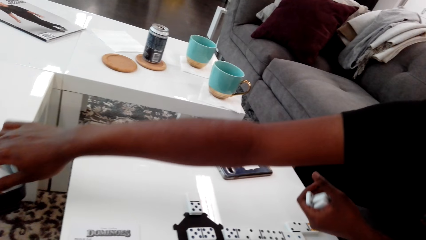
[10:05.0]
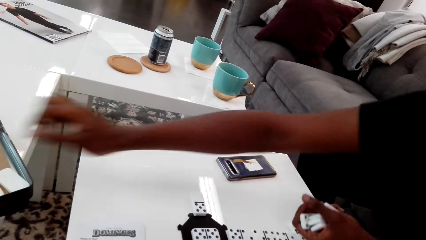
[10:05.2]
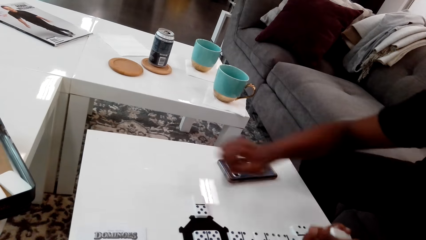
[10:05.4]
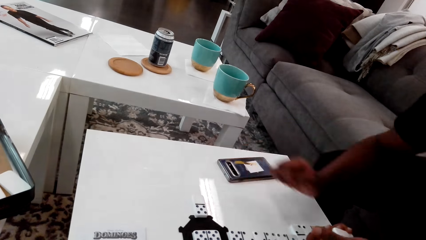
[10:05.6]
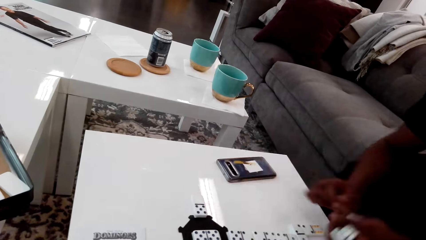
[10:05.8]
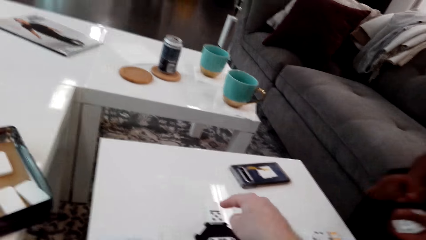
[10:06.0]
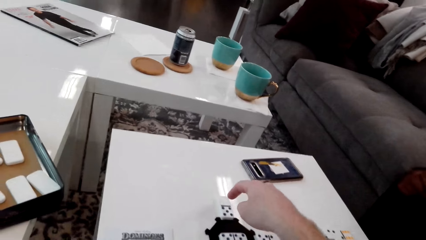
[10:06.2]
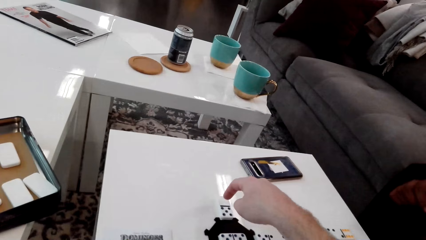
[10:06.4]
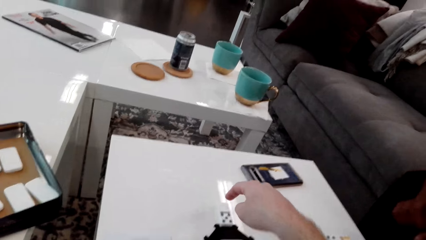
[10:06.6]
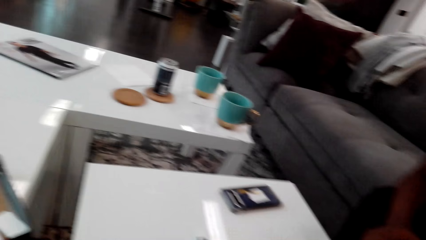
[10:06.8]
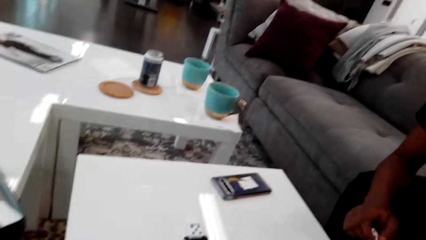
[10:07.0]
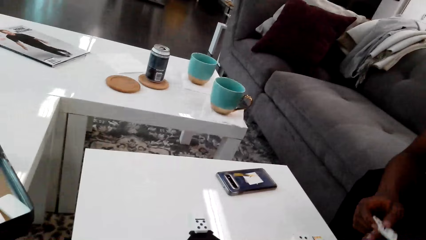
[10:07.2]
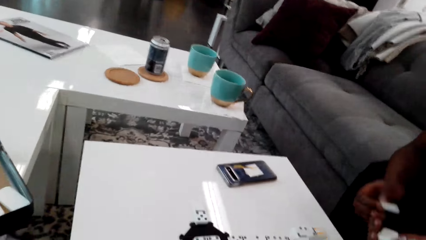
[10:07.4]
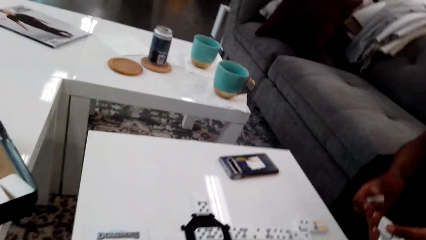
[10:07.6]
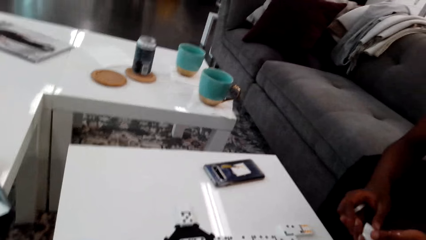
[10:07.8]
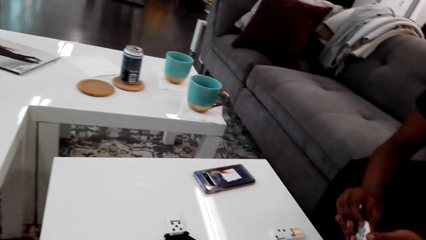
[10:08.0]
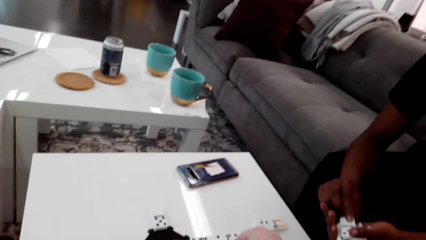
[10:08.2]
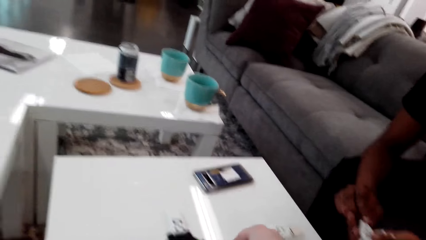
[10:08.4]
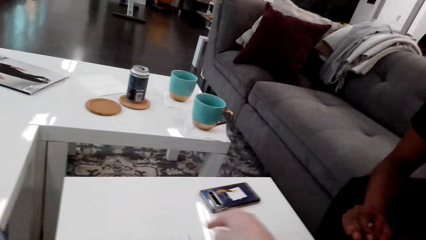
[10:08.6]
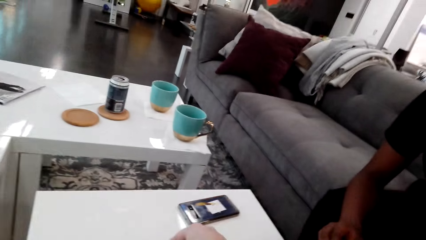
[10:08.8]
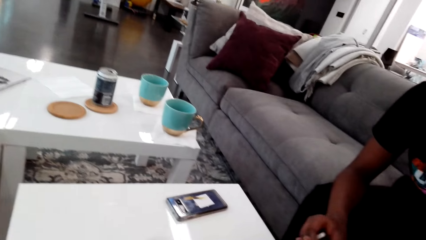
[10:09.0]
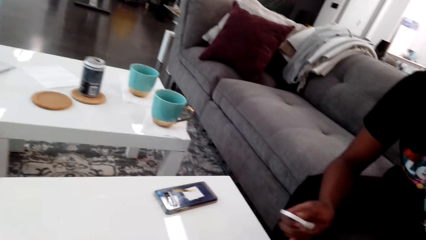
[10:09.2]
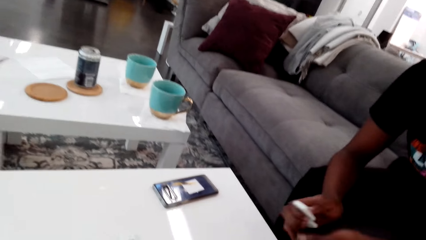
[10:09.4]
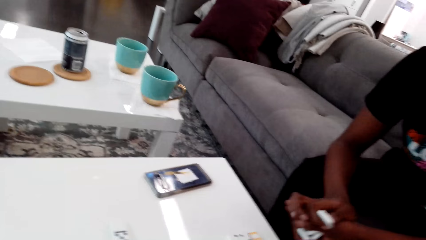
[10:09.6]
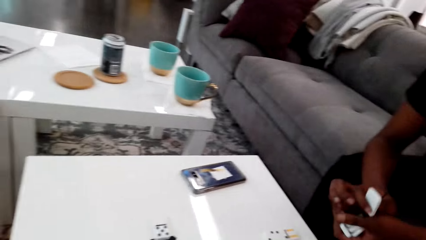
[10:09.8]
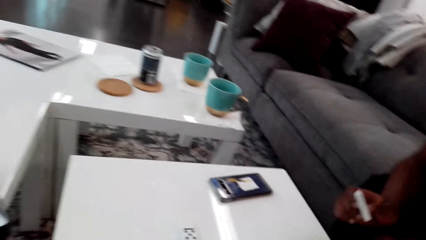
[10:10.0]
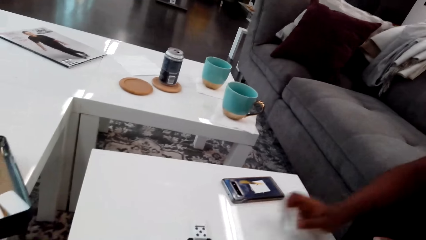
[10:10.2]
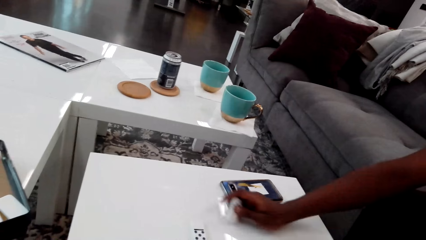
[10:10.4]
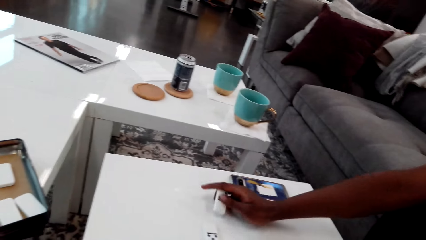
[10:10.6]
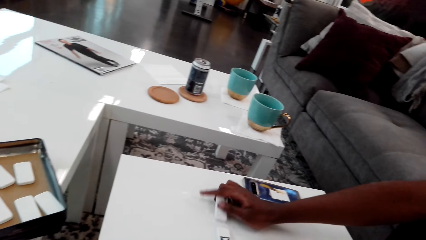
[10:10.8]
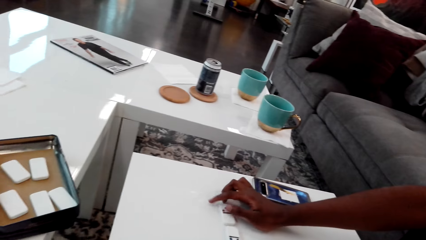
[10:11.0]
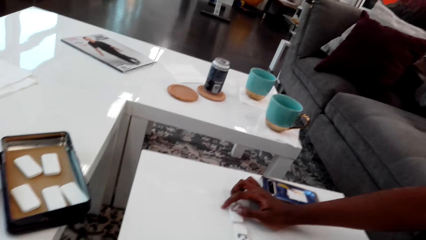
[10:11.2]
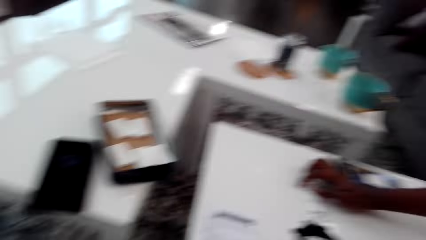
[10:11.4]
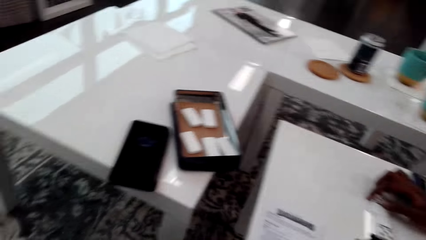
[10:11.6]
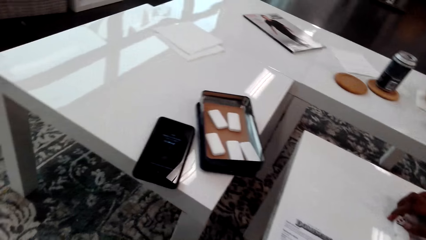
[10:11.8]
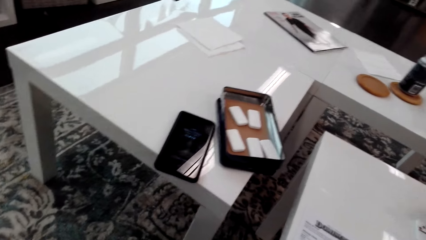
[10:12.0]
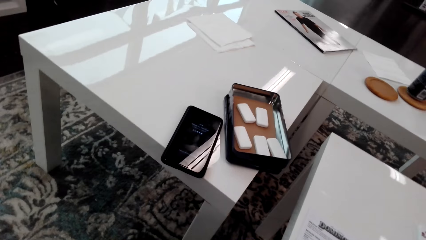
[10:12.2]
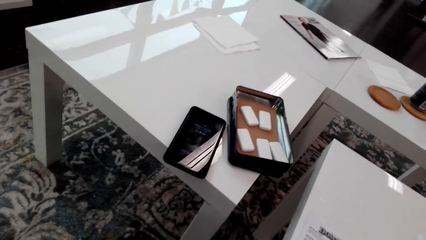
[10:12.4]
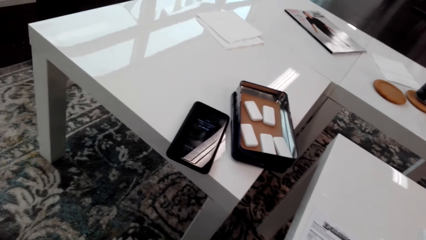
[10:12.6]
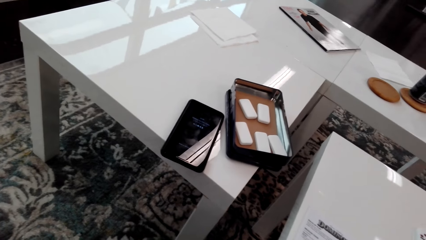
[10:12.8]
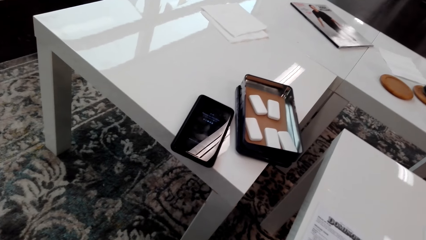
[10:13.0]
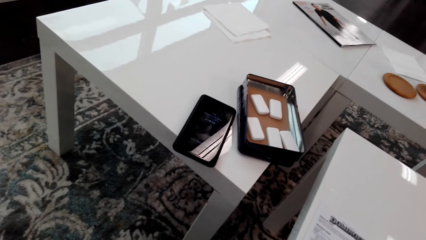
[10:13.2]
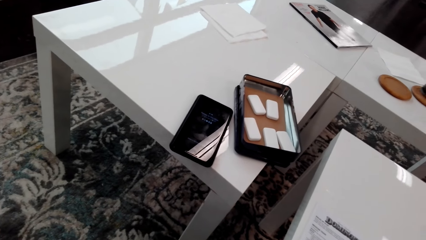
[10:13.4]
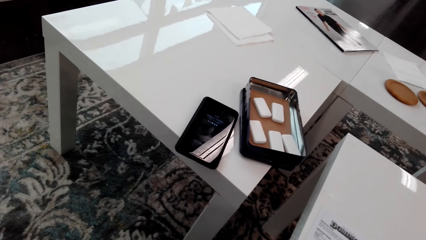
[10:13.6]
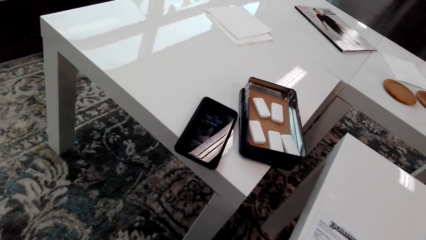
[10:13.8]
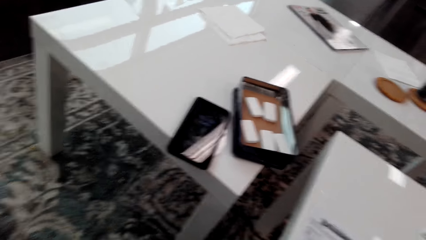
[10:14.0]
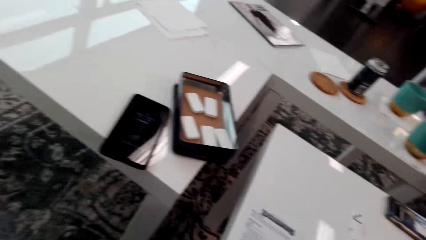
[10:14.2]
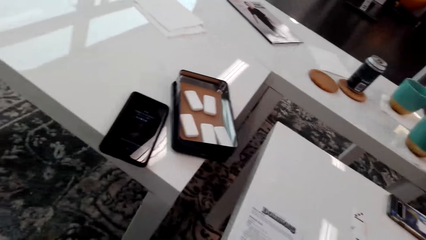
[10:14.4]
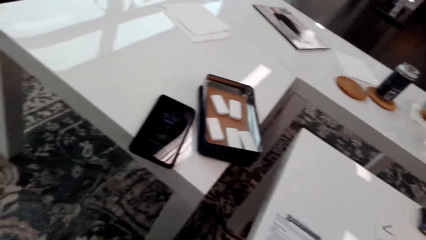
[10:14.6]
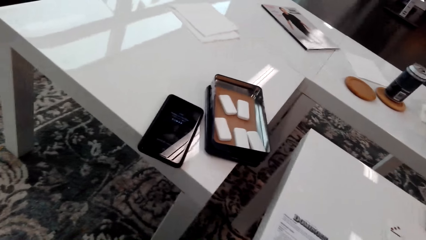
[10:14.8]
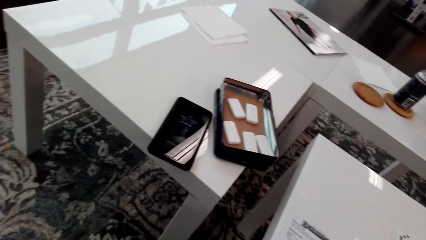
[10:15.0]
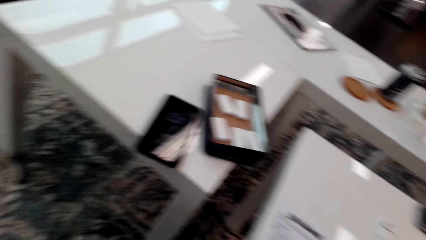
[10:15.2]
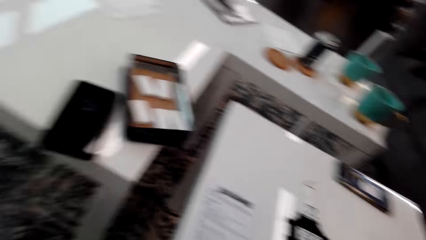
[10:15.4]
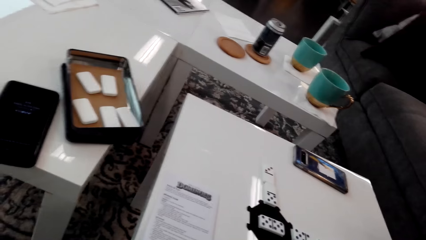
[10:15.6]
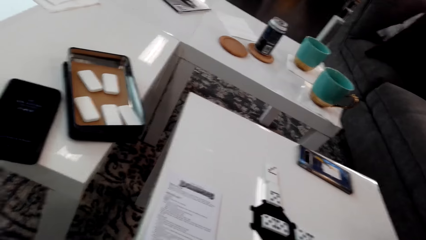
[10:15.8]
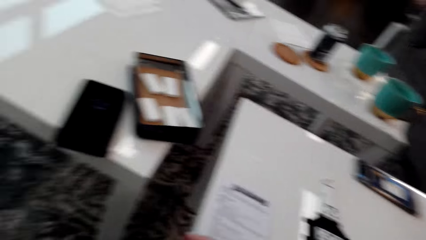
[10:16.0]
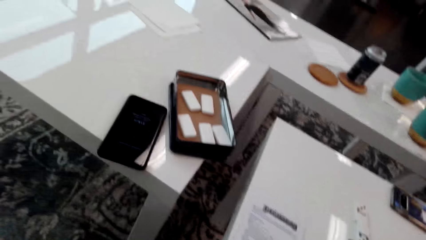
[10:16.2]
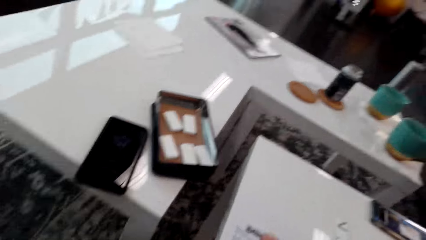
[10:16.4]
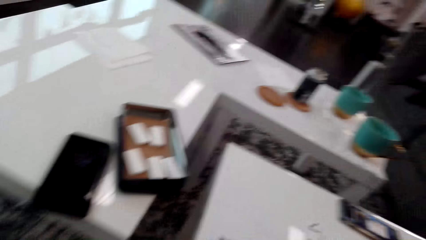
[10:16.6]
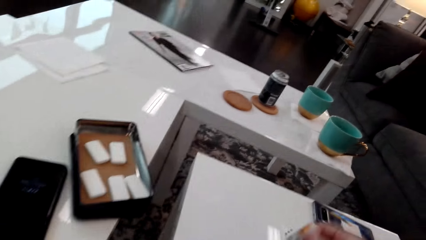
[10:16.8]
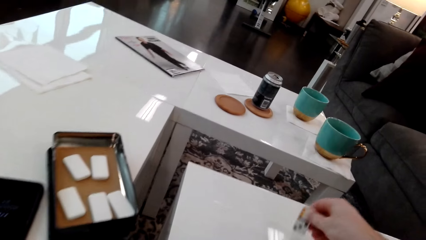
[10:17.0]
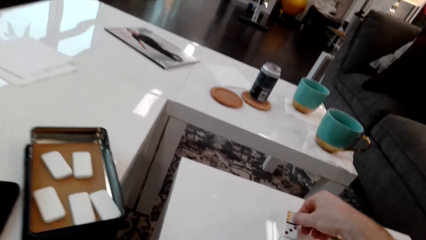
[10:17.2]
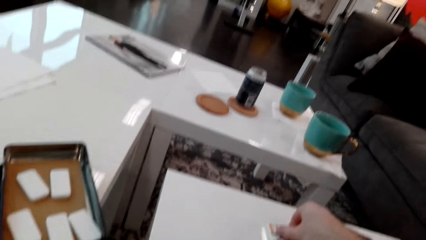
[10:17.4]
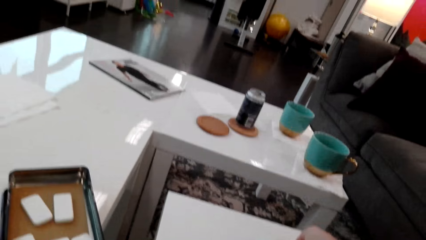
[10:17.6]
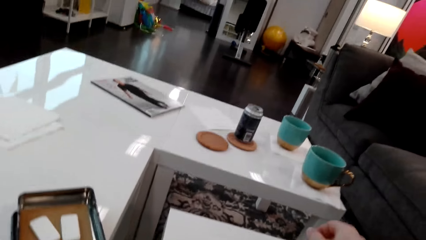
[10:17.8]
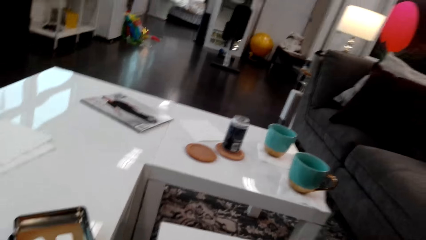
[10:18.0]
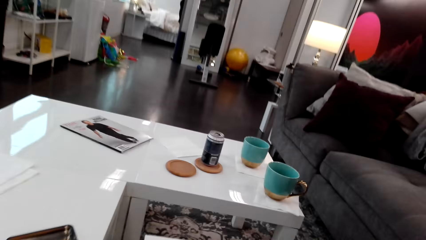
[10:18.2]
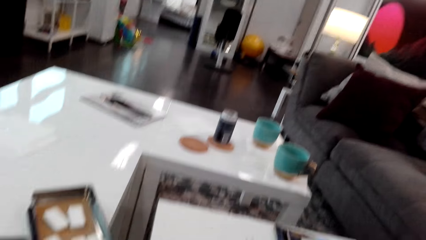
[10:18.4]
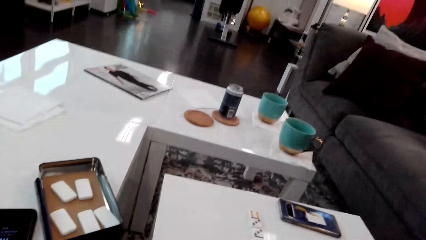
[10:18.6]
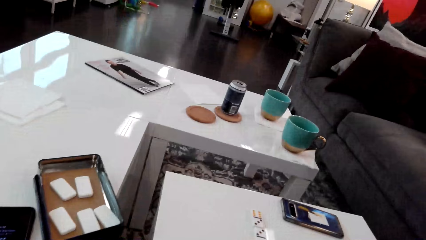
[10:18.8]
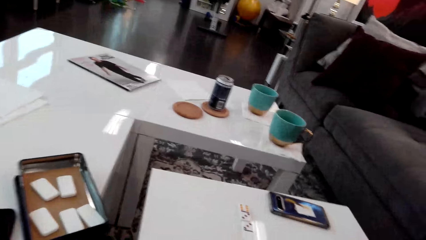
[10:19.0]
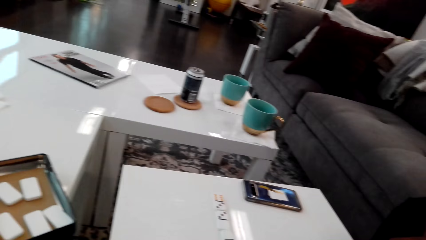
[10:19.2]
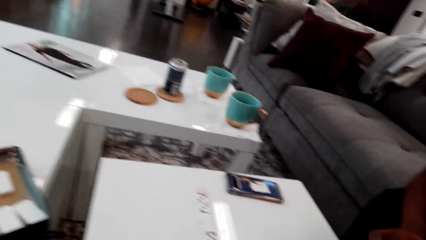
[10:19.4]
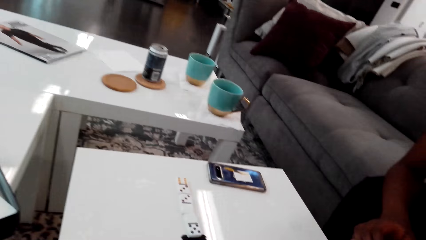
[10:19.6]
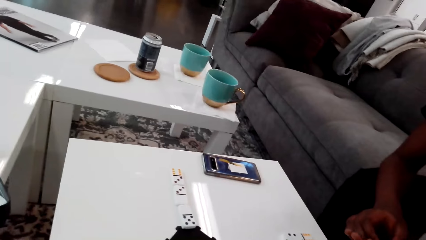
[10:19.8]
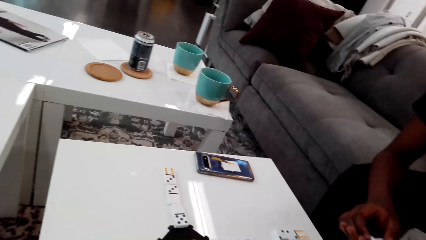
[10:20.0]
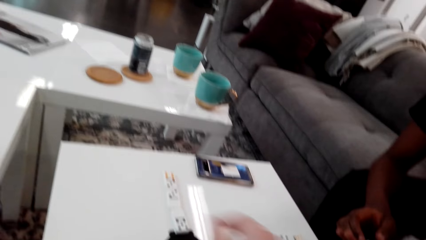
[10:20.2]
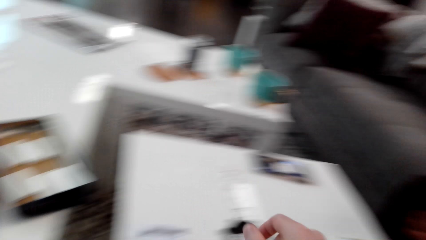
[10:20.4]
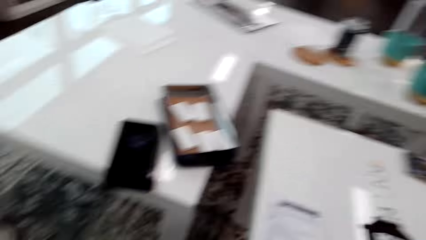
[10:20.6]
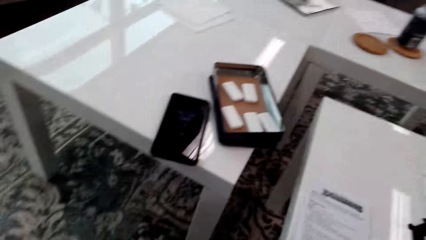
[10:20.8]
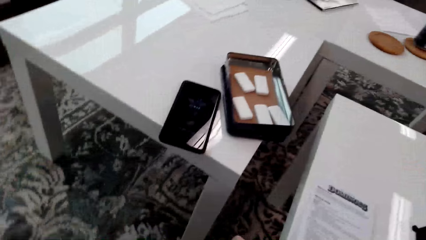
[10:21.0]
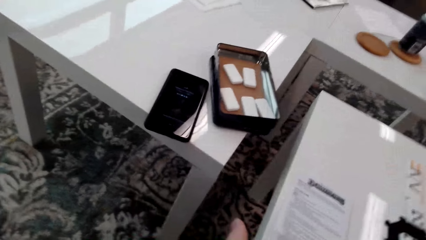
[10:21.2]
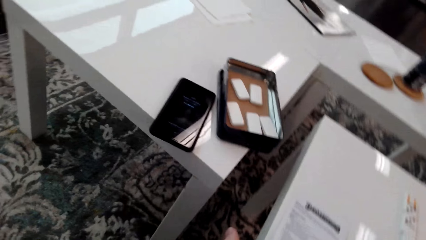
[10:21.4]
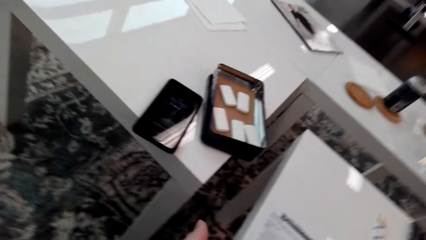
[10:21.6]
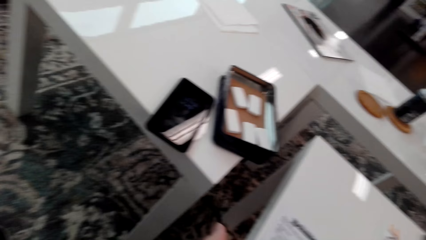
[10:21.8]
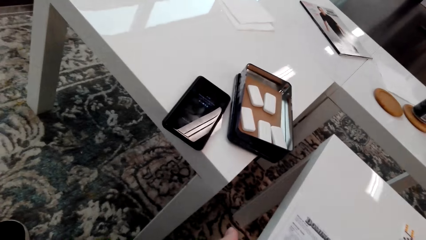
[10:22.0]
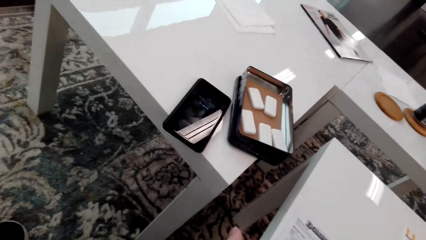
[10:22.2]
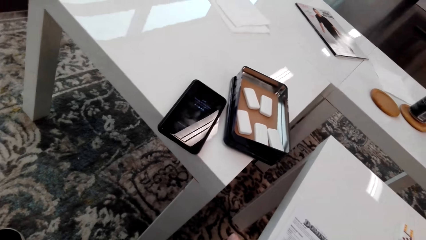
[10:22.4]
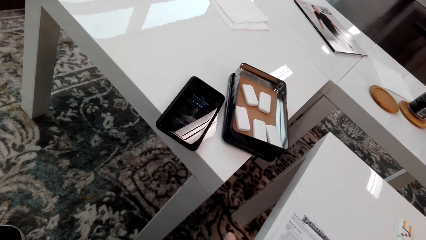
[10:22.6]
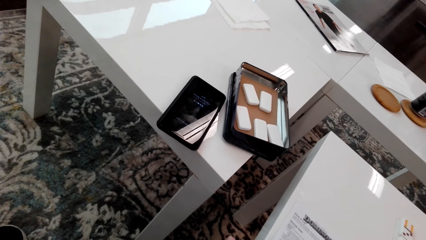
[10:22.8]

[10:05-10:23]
The camera wearer points at the dice. A man takes the pieces of dominoes from the left hand. The man holds the dice. The man puts the domino piece back on the left hand. The man puts the domino piece on the table. The camera wearer looks around. They put the domino piece on the table. The man places the dice on the table. The man holds the dominoes pieces. The camera wearer places the dice down. They look around.
